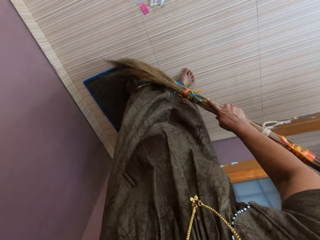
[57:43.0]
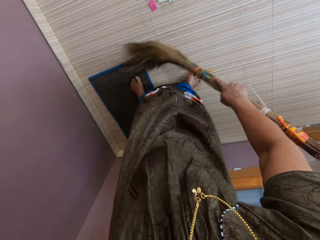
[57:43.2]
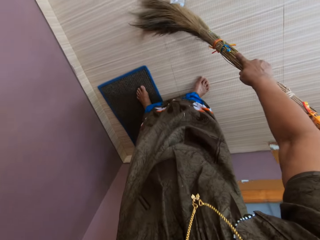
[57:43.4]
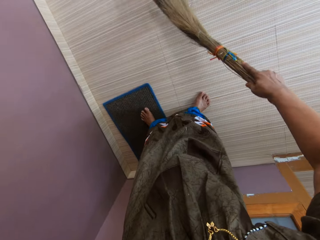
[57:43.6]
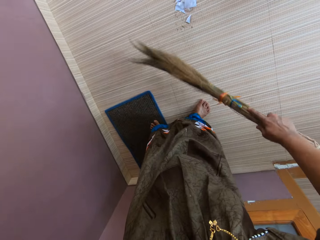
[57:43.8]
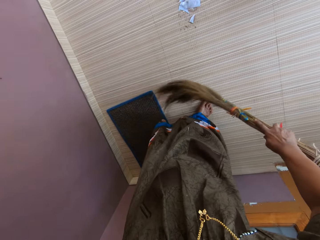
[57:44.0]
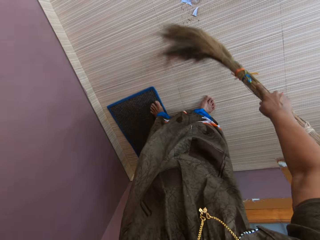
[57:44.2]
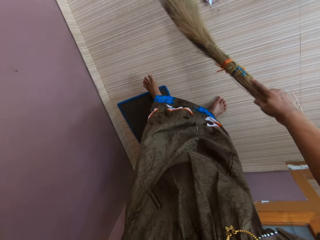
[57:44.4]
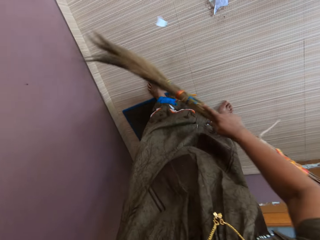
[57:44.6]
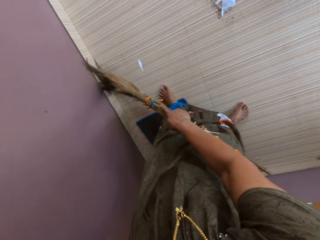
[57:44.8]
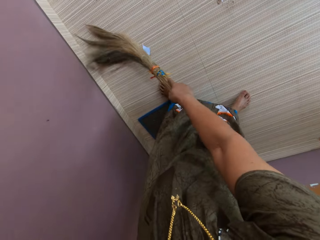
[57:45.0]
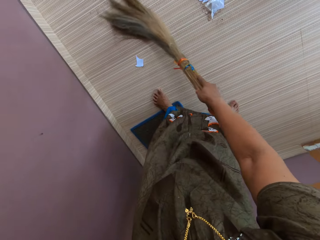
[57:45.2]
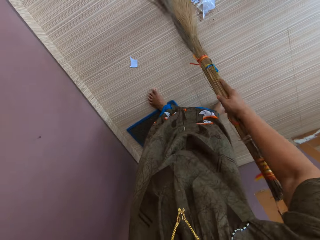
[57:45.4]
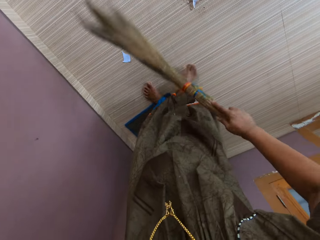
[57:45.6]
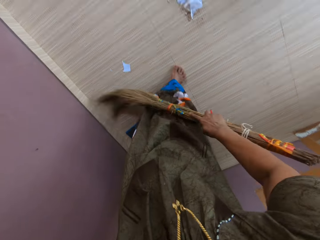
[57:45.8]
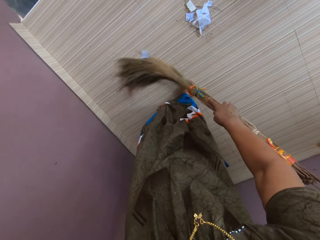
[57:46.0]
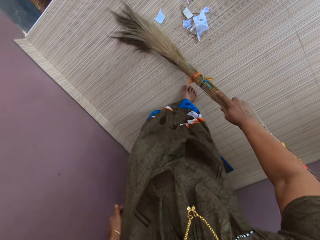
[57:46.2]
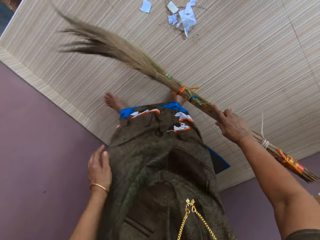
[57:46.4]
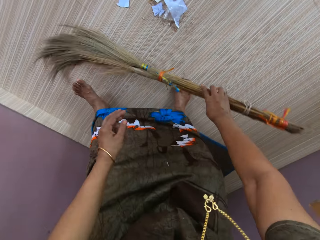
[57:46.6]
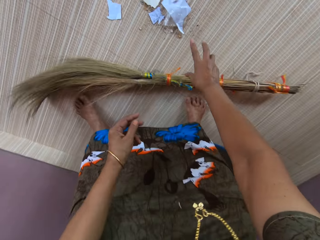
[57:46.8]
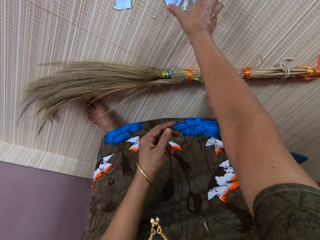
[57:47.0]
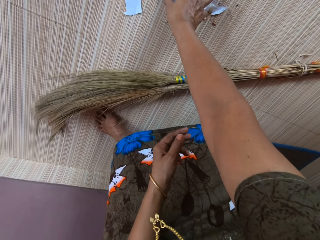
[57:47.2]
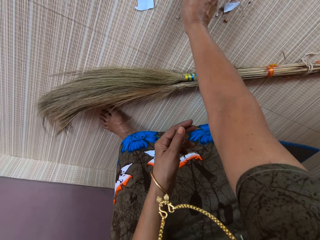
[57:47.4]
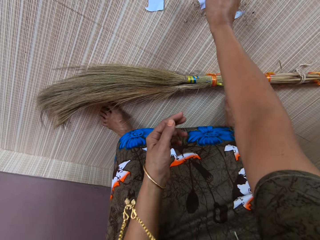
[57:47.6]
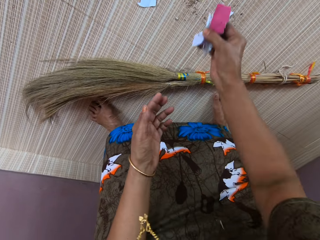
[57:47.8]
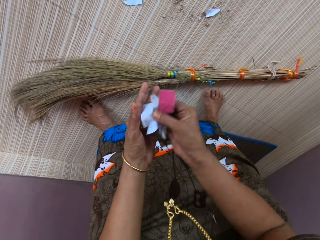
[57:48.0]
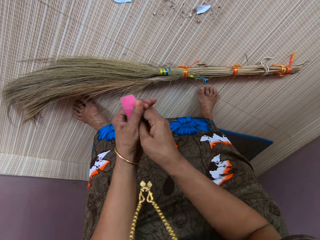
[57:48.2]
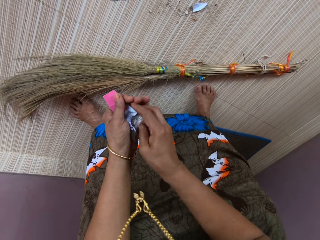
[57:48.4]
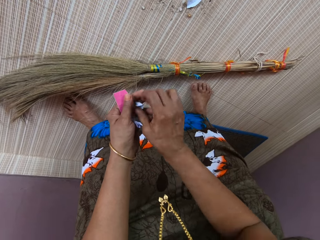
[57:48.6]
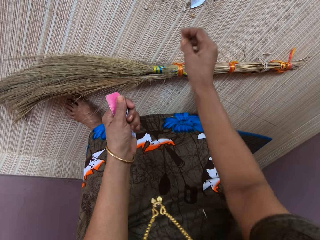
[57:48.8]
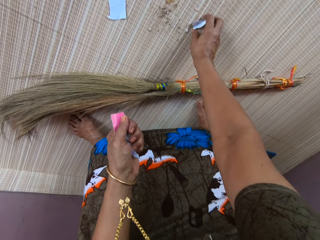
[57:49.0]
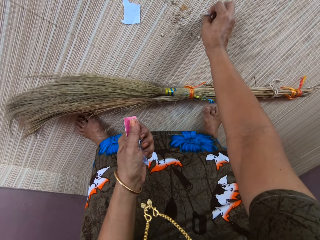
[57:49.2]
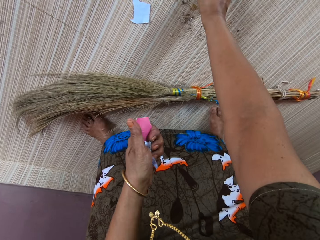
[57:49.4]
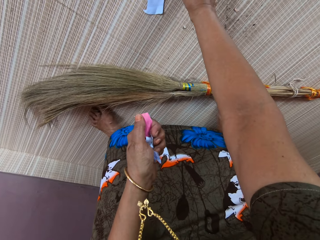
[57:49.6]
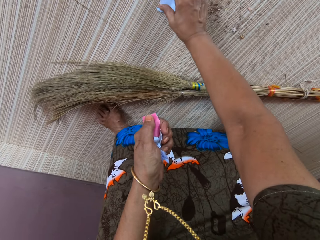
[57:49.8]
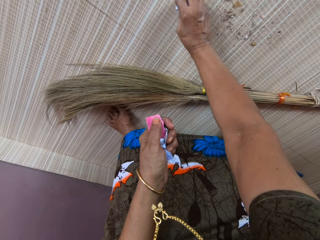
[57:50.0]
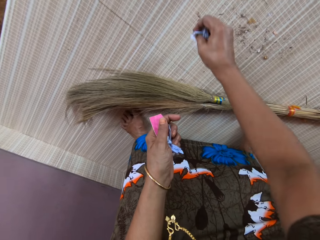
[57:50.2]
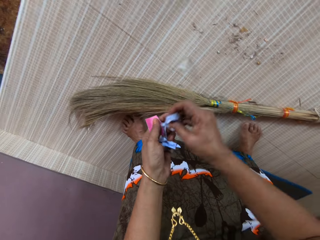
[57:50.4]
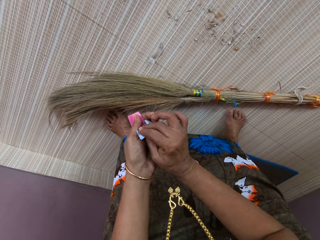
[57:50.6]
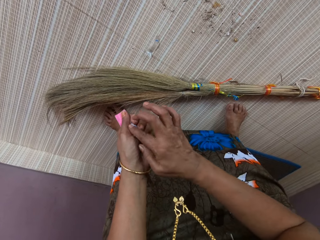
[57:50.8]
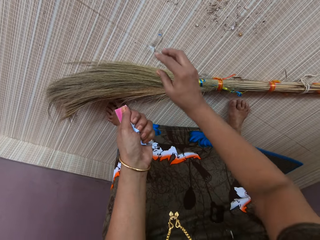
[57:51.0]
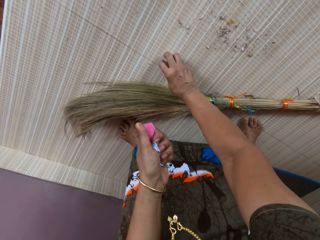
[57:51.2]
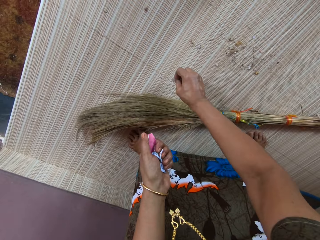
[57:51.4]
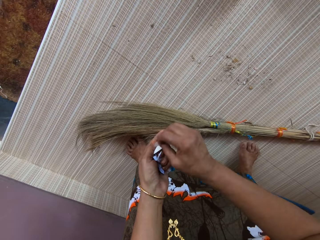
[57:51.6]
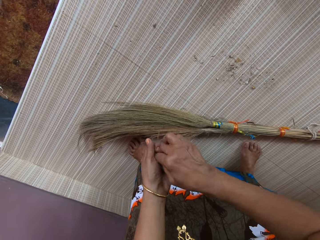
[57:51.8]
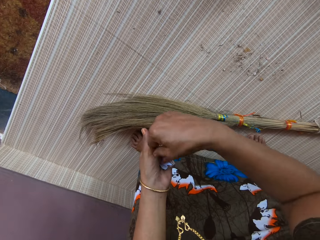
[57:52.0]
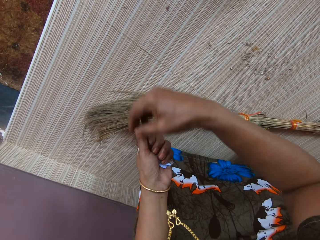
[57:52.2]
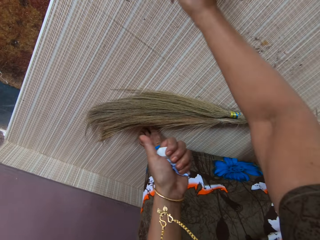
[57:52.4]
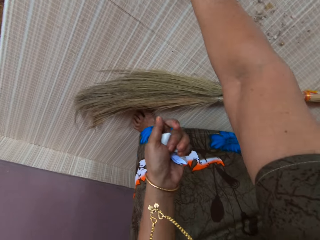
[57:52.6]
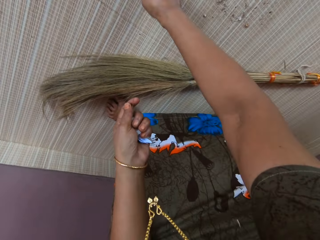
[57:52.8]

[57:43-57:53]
The camera wearer gathers the dirt with the broom in her right hand. She drops the broom on the floor. She squats. She picks up some pieces of paper from the dirt with her right hand. She transfers the pieces of paper to her left hand. She picks up the remaining pieces of paper from the dirt with her right hand. She transfers the pieces of paper to her left hand. She picks up a piece of paper from the floor with her right hand and transfers the piece of paper to her left hand.

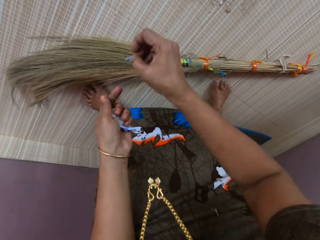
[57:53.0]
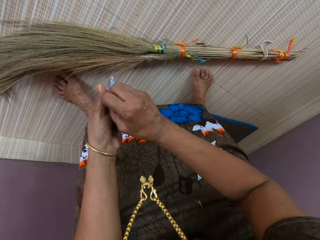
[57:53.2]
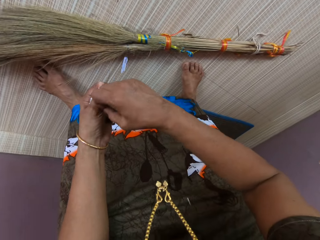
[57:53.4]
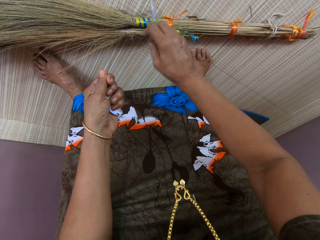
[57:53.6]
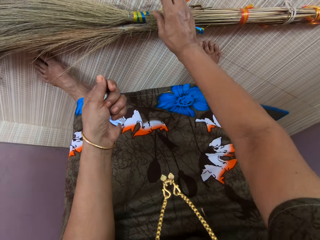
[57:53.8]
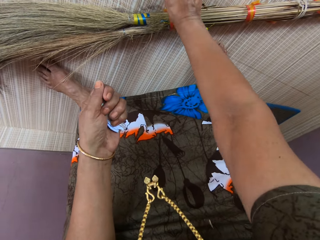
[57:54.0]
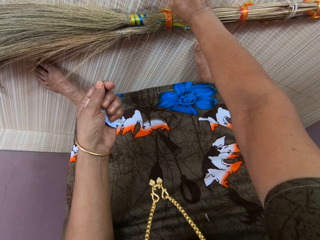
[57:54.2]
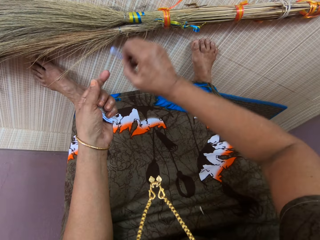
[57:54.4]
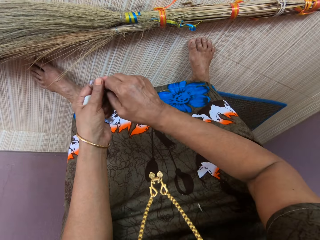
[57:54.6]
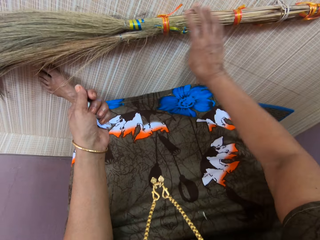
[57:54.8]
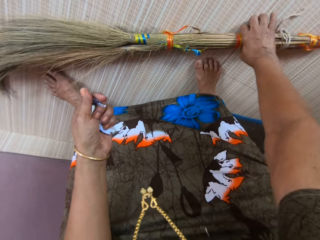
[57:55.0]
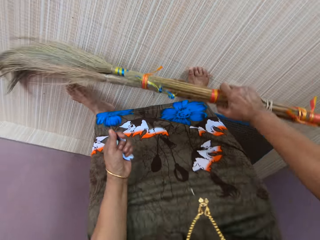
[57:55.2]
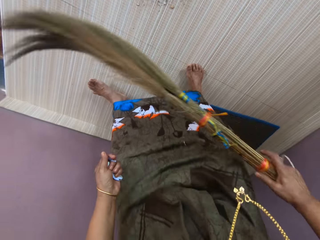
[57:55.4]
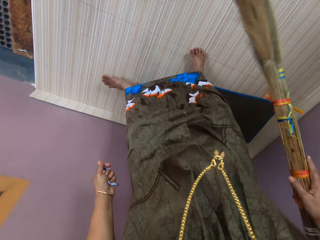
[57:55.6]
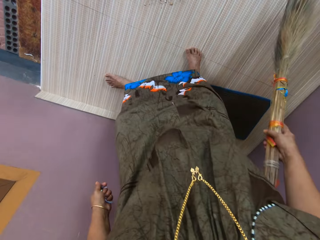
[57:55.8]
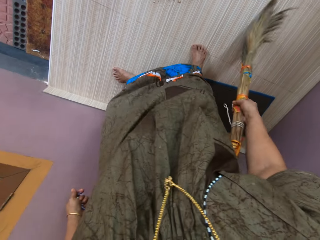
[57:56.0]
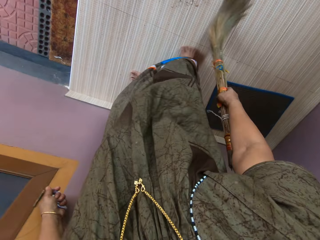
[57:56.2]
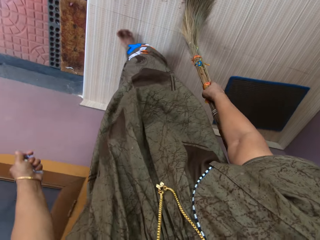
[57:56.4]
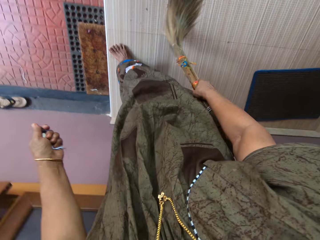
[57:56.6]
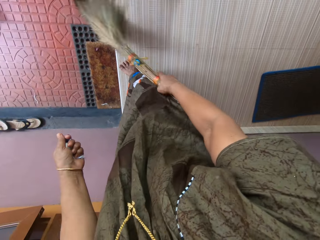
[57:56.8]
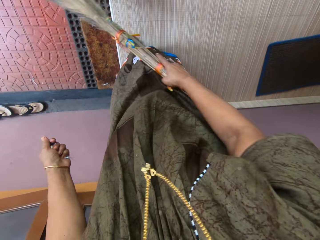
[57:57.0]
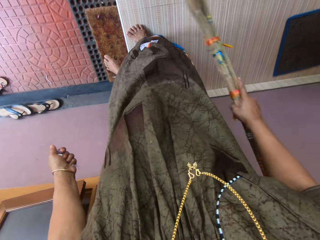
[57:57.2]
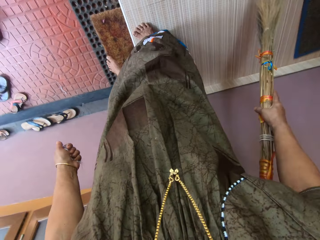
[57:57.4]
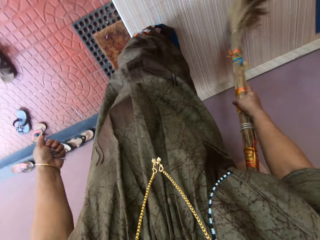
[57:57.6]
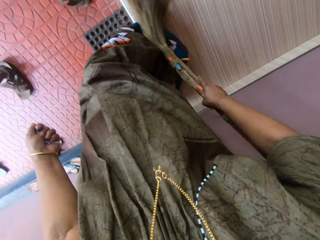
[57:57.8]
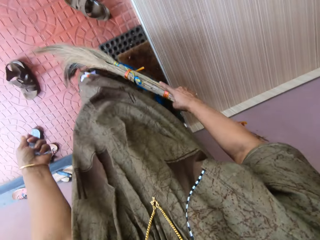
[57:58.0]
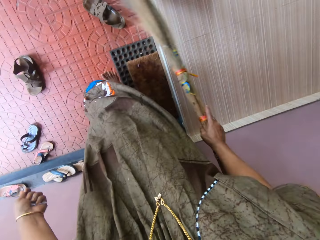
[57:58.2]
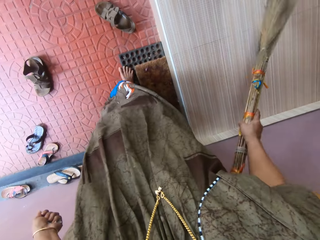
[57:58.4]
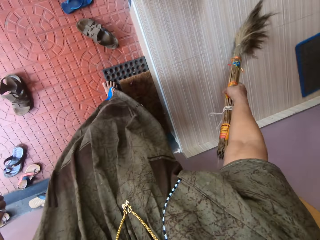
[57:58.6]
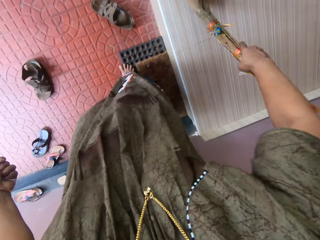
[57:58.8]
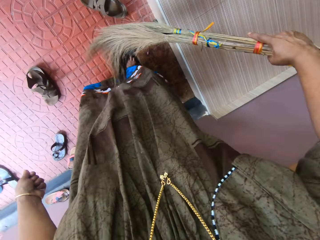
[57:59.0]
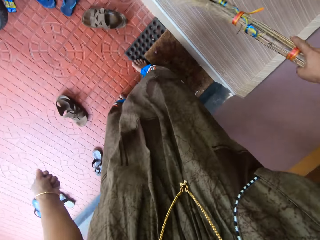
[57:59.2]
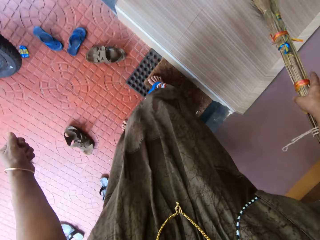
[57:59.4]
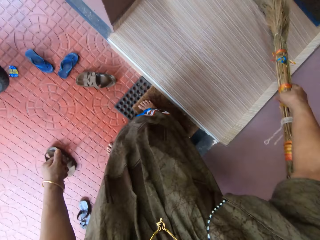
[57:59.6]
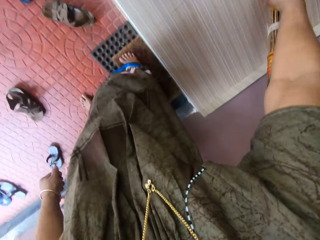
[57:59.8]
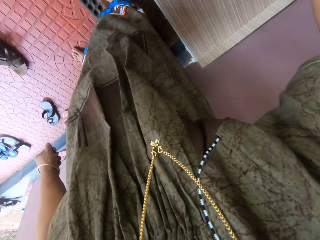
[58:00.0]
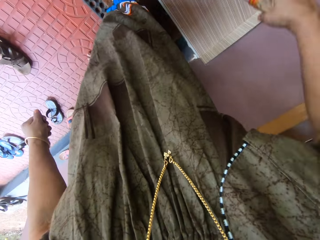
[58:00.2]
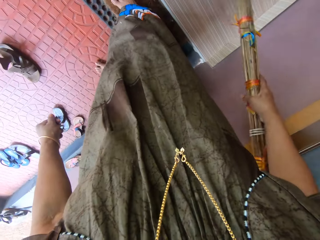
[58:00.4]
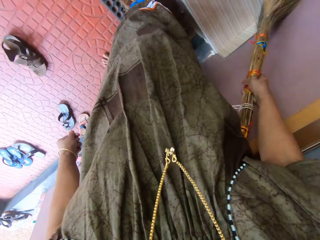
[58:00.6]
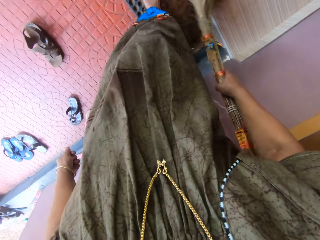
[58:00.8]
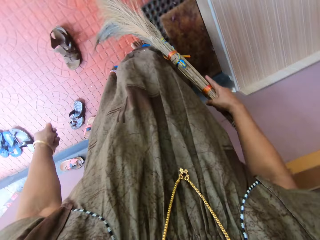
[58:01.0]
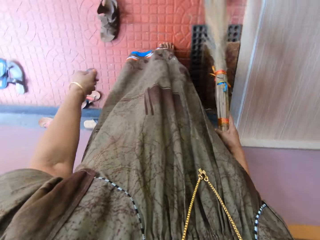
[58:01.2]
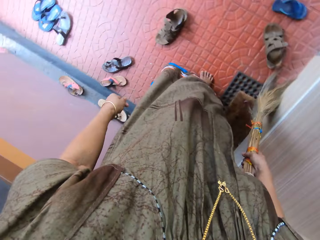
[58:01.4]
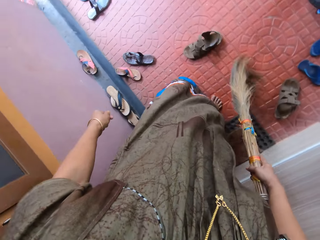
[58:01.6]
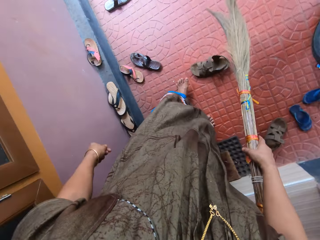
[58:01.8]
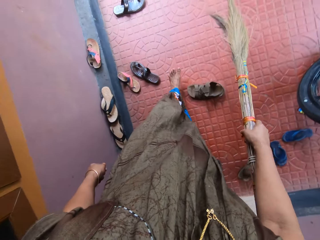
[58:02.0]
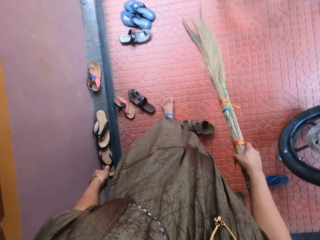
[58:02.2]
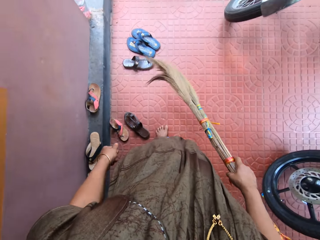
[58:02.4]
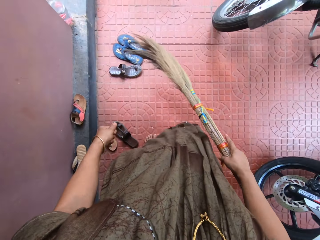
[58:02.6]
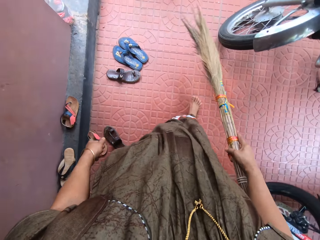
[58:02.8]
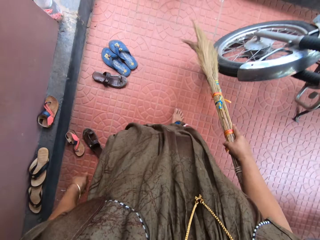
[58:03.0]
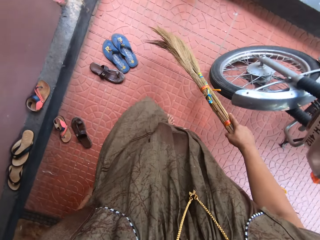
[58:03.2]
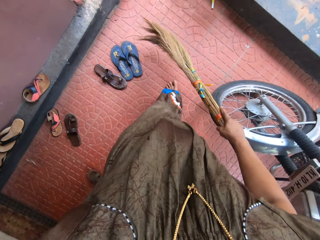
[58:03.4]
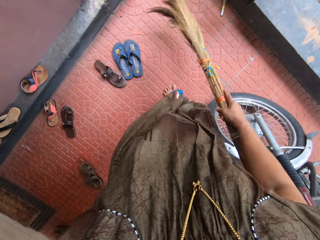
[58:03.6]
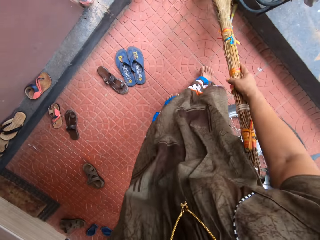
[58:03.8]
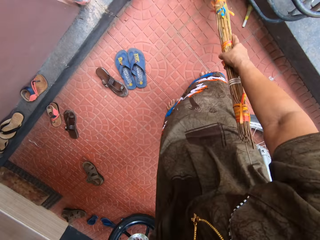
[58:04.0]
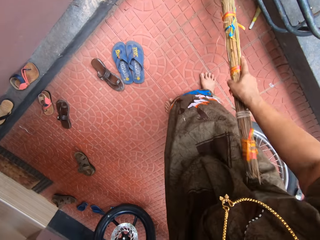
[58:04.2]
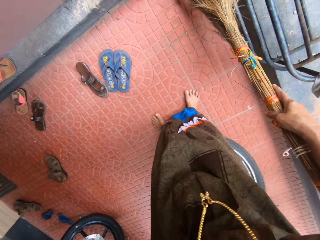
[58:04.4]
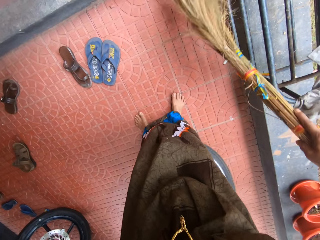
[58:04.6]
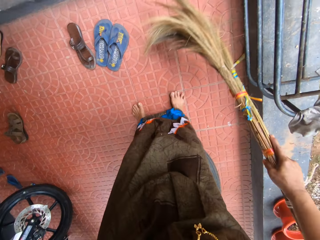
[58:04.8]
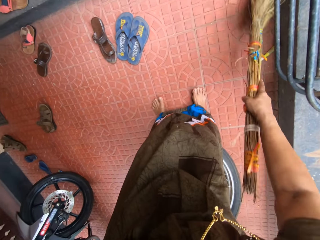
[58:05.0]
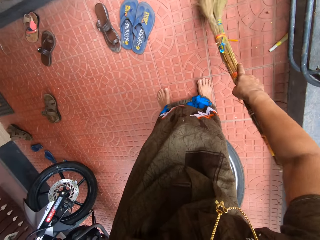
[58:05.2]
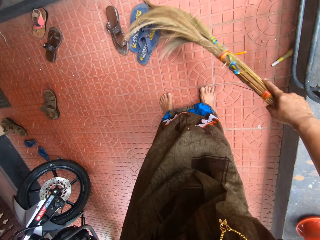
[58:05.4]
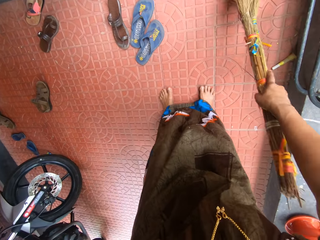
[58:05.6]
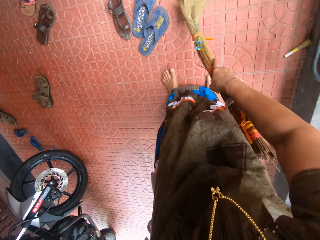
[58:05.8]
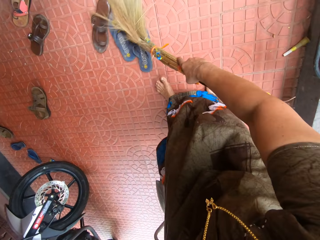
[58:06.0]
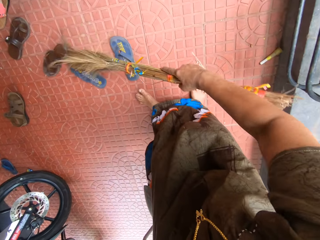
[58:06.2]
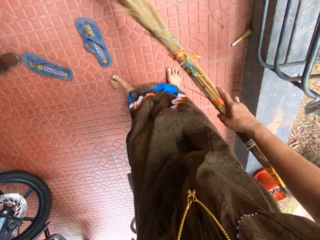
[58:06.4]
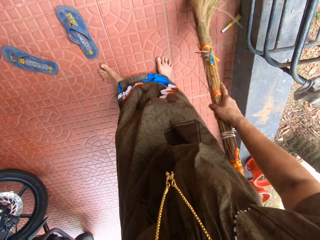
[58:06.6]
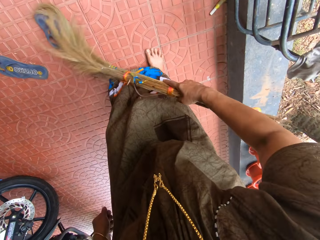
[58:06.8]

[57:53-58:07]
The camera wearer picks up another piece of paper from the floor with her right hand. She transfers the piece of paper to her left hand. The piece of paper falls from her left hand. She picks up the piece of paper from the floor with her right hand. She transfers the piece of paper to her left hand. She picks up the broom from the floor with her right hand. She sweeps the floor with the broom. She walks into a balcony. She sweeps the balcony with the broom.
